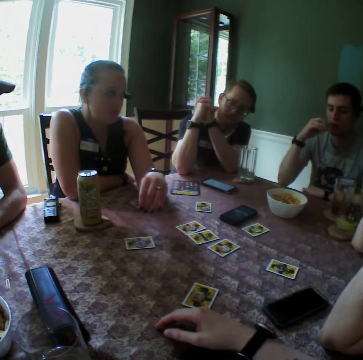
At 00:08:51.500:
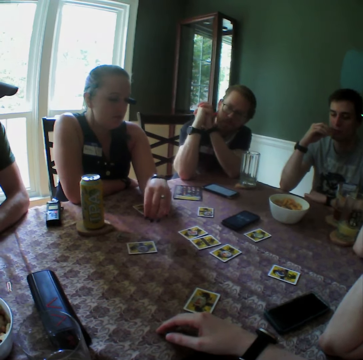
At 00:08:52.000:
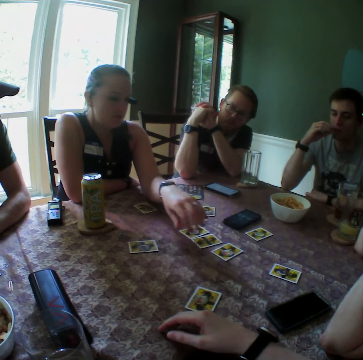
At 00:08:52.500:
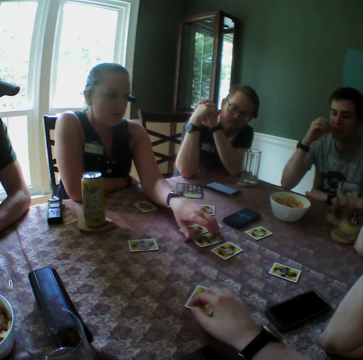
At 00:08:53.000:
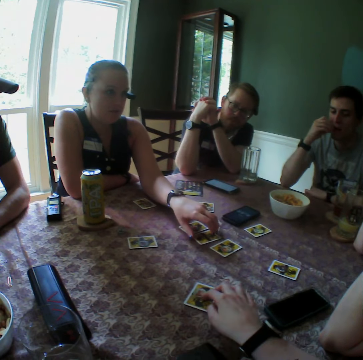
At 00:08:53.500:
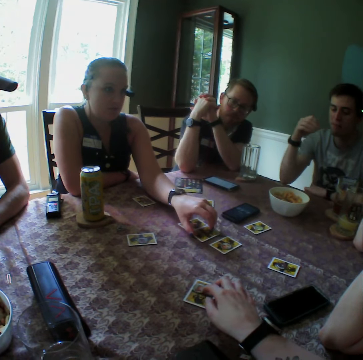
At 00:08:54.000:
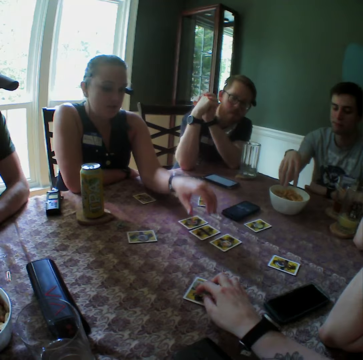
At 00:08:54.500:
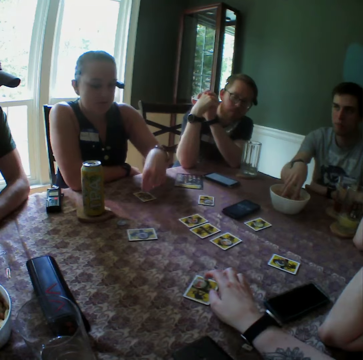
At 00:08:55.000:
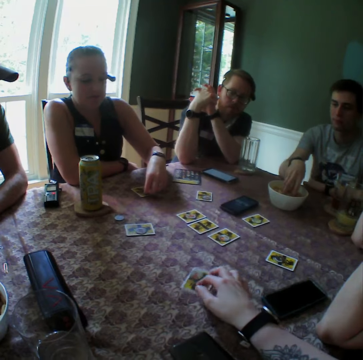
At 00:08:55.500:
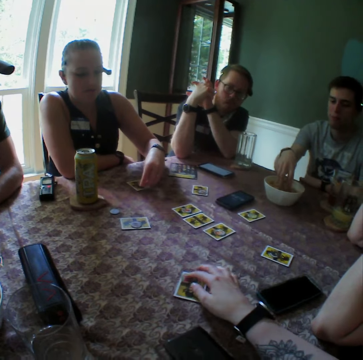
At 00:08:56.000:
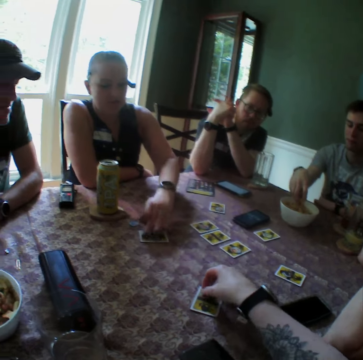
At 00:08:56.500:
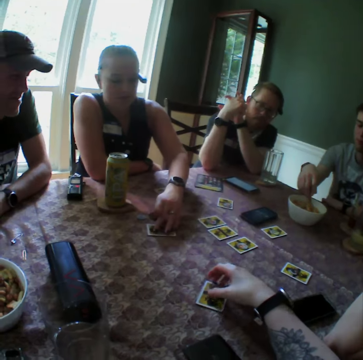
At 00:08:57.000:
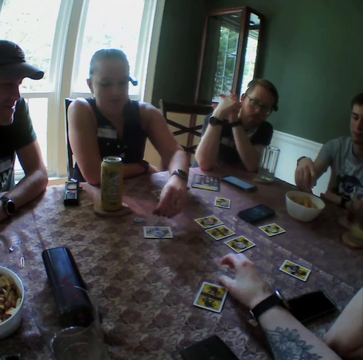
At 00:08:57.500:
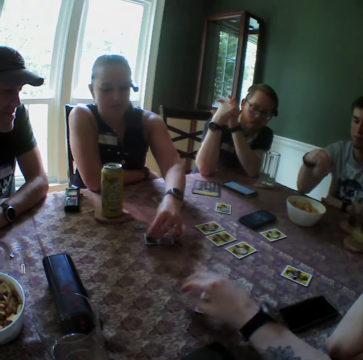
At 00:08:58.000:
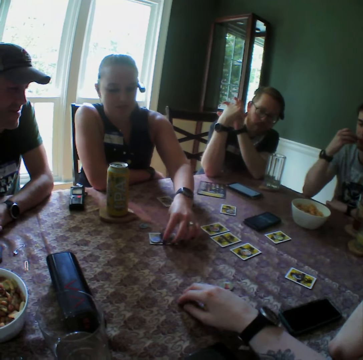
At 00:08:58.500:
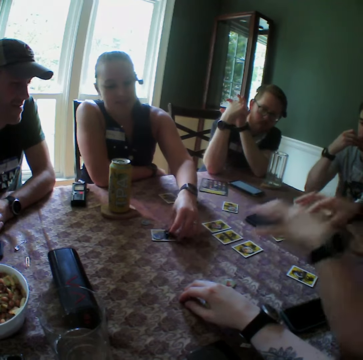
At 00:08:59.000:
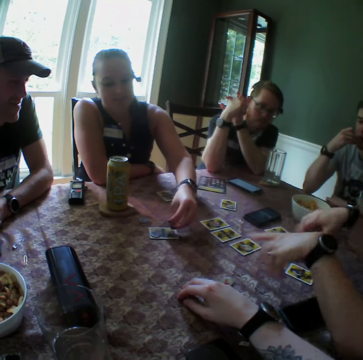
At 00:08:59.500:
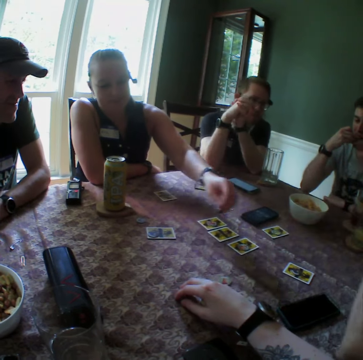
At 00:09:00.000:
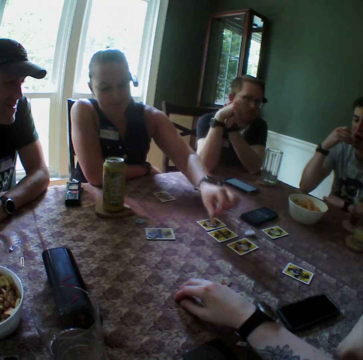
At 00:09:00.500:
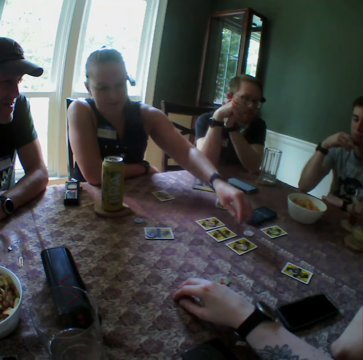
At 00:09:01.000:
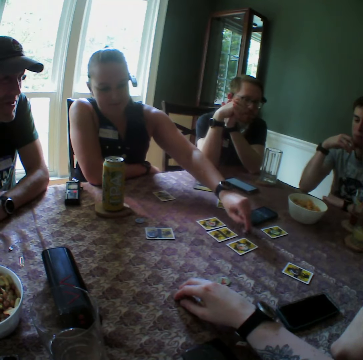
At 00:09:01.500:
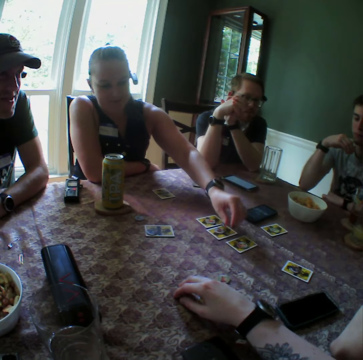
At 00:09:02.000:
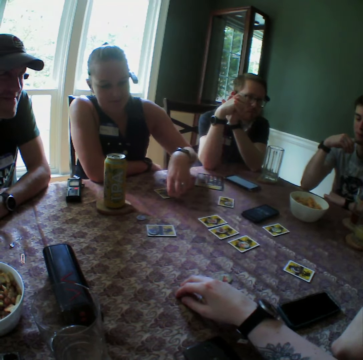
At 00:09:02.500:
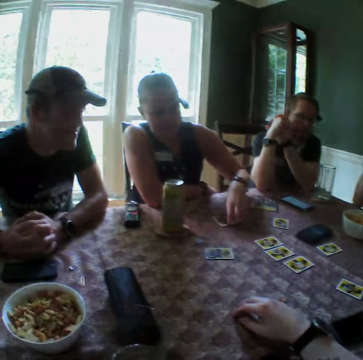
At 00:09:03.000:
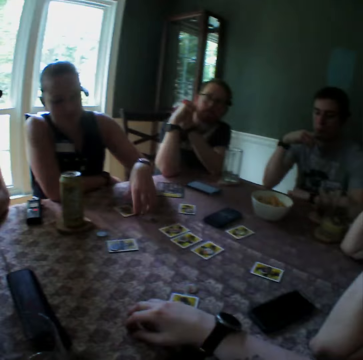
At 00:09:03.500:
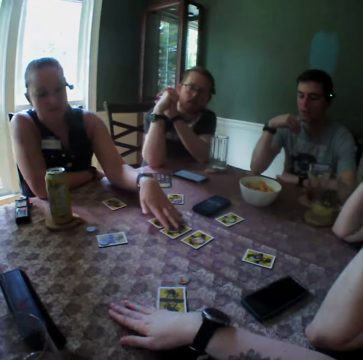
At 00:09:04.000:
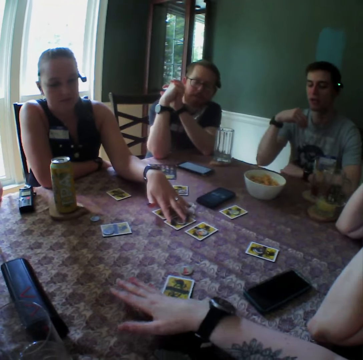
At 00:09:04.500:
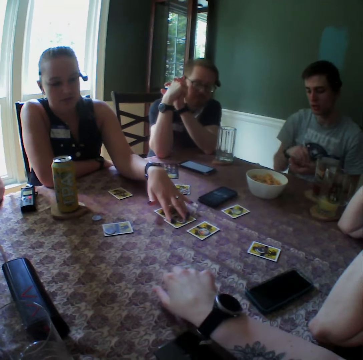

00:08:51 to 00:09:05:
The woman touches a card on the table with her left hand. The camera wearer moves a card on the table with his right hand. He touches the card on the table. The woman picks a card on the table with her left hand. The camera wearer picks a token from the card. The woman adjusts a card on a card on the table with her left hand. The camera wearer puts the token on the table. The woman drops the card on a card on the table with her left hand. The camera wearer stares around the room. The woman picks the card on a card on the table with her left hand, drops the card on a card on the table with her left hand. She picks a card on the table with her left hand, drops the card on the card on the table with her left hand, and touches cards on the table with her left hand.

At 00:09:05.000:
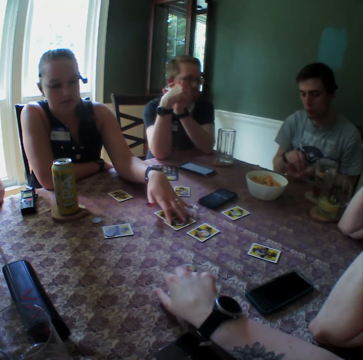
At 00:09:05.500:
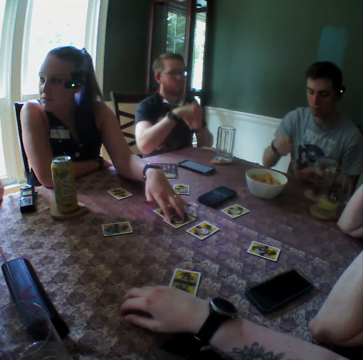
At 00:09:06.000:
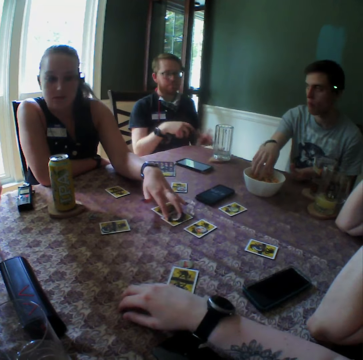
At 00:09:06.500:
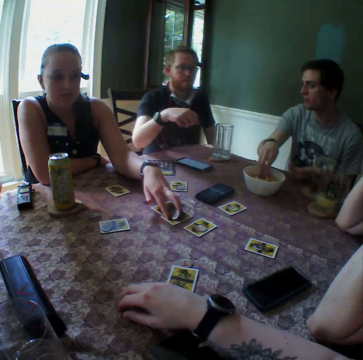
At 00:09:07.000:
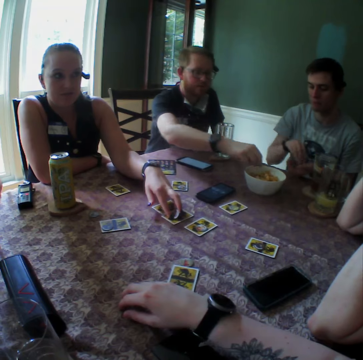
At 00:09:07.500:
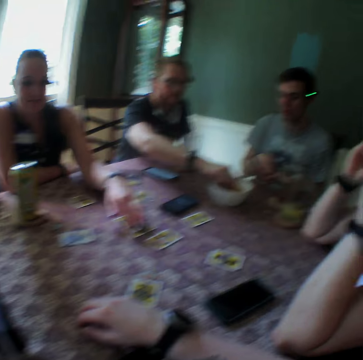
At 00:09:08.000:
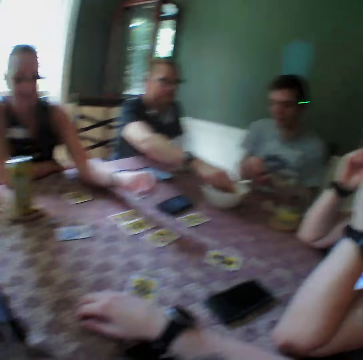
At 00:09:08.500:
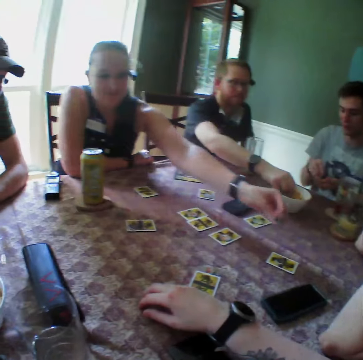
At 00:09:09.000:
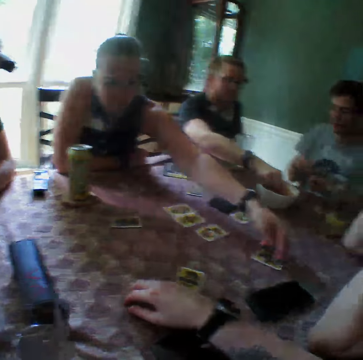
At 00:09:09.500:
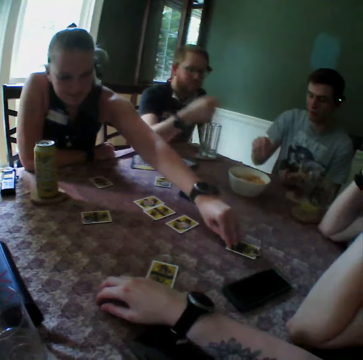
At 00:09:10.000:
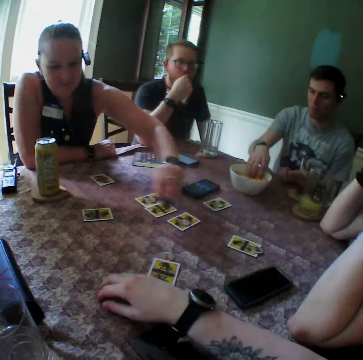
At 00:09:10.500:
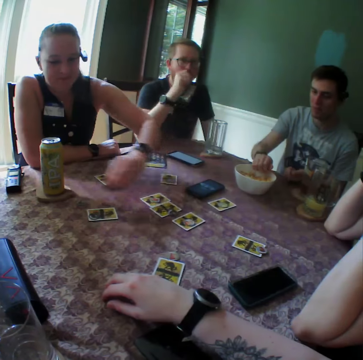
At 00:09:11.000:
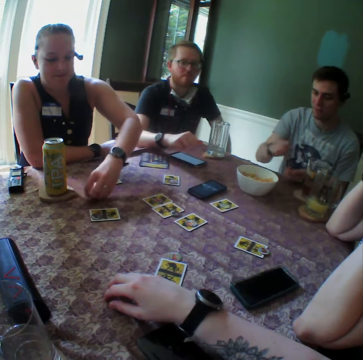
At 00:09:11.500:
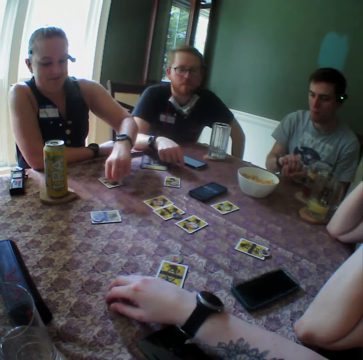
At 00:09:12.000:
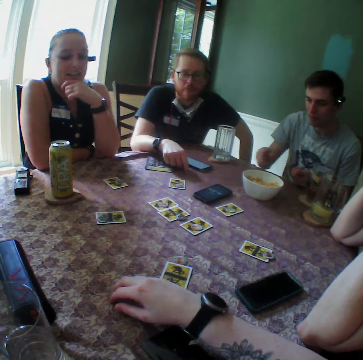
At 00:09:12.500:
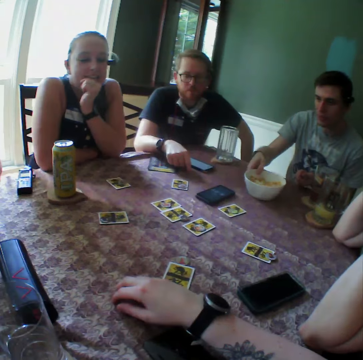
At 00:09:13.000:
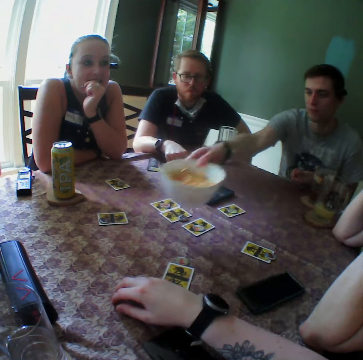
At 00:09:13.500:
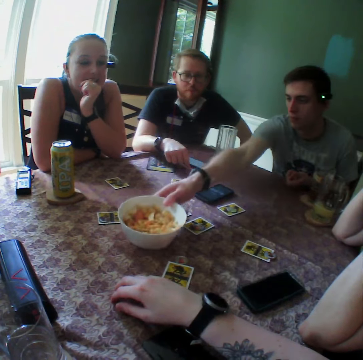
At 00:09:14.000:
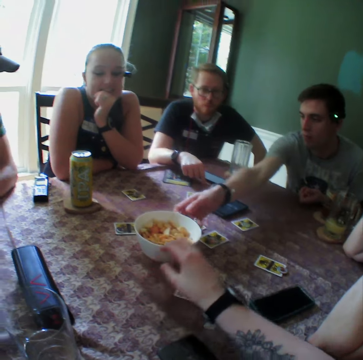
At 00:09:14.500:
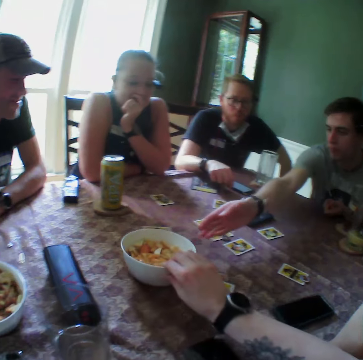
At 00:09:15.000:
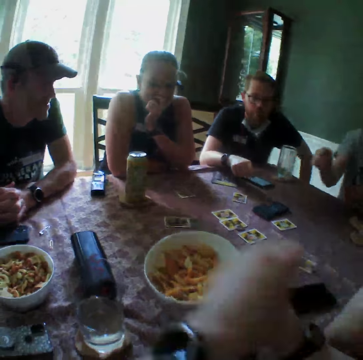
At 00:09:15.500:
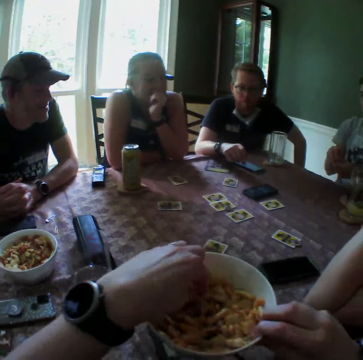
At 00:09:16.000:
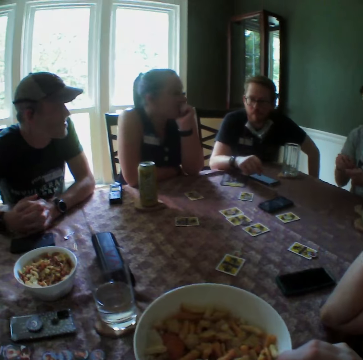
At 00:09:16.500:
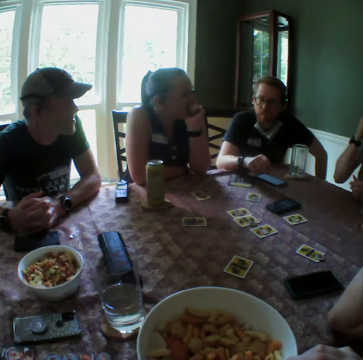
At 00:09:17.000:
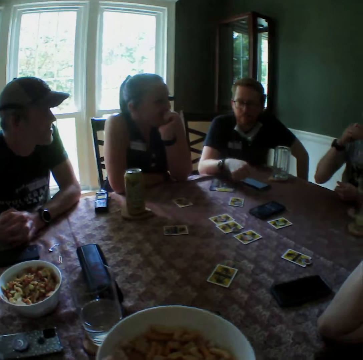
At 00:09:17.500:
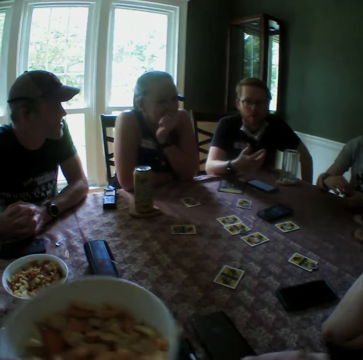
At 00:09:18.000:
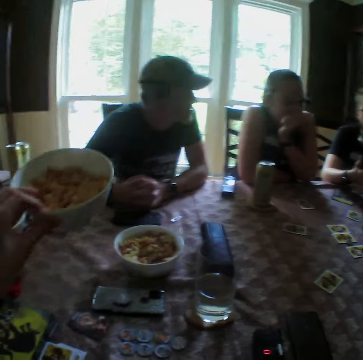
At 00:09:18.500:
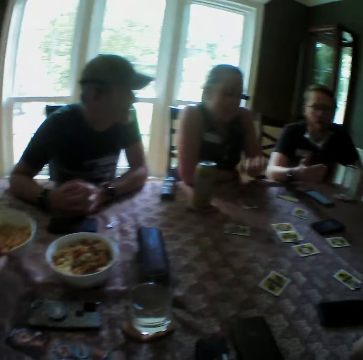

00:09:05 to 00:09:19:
The man picks cookies from the bowl of cookies on the table with his right hand. He picks cookies from the bowl of cookies on the table with his right hand again. The woman picks the card on the card on the table with her left hand. She moves cards on the table with her left hand, drops the card on a card on the table with her left hand. The man picks the bowl of cookies on the table with his right hand, drops the bowl of cookies on the table with his right hand. The camera wearer picks the bowl of cookies on the table with his right hand. He picks cookies from the bowl of cookies on the table with his left hand. He eats the snack. He passes the bowl of cookies from his right hand to his left hand. He drops the bowl of cookies on the table with his left hand.

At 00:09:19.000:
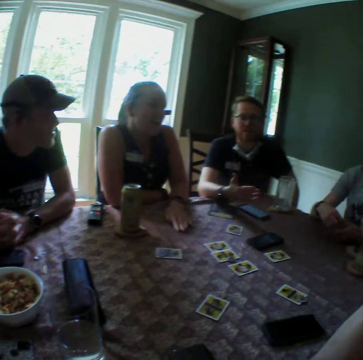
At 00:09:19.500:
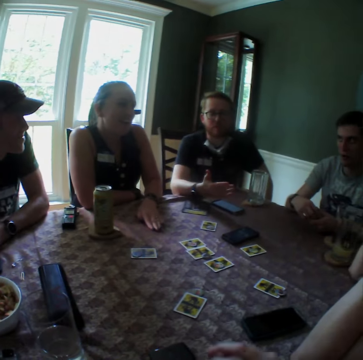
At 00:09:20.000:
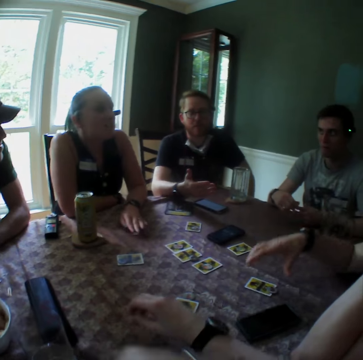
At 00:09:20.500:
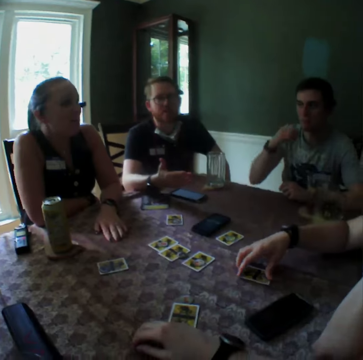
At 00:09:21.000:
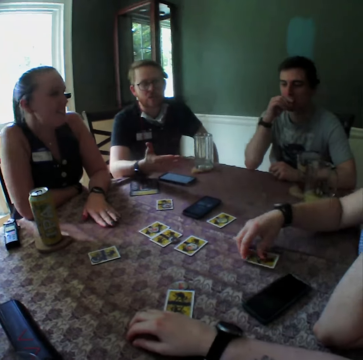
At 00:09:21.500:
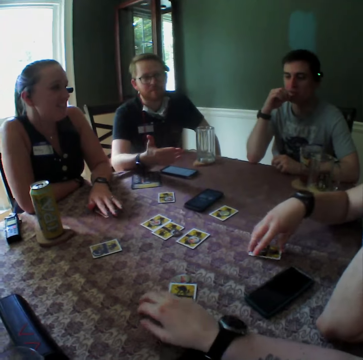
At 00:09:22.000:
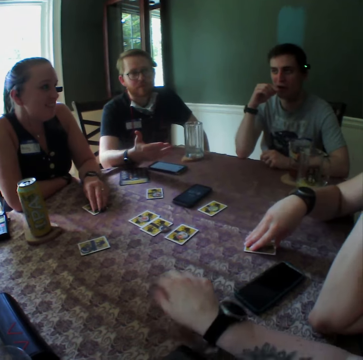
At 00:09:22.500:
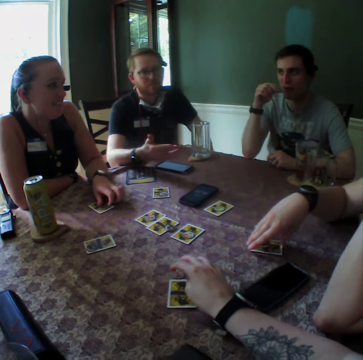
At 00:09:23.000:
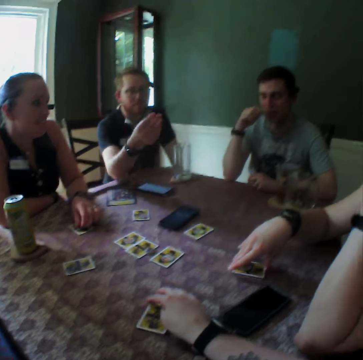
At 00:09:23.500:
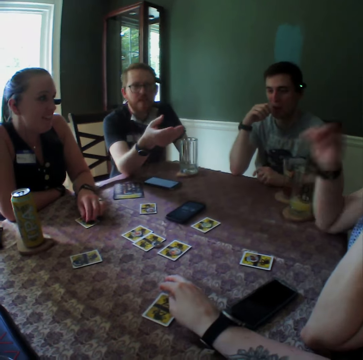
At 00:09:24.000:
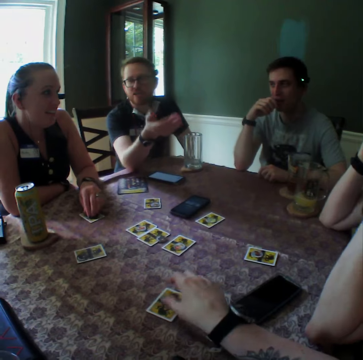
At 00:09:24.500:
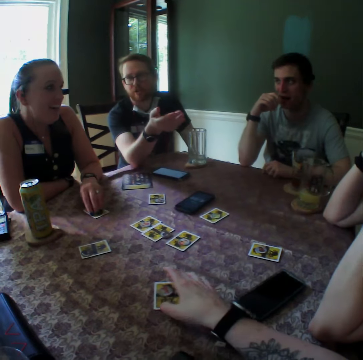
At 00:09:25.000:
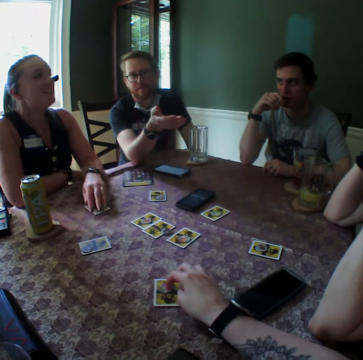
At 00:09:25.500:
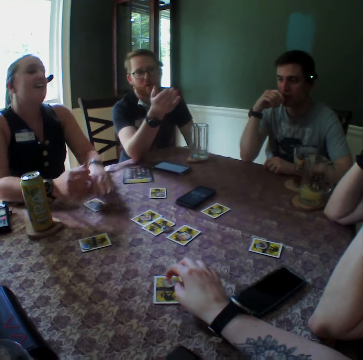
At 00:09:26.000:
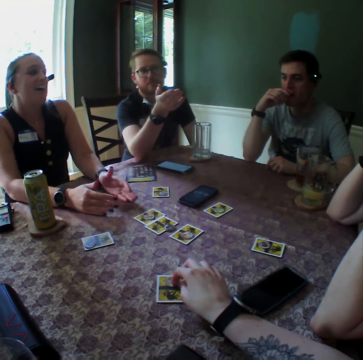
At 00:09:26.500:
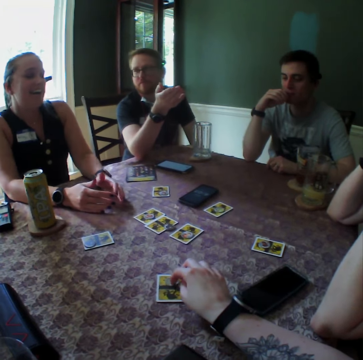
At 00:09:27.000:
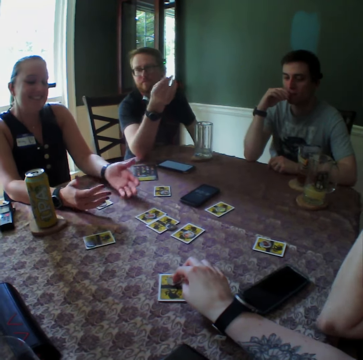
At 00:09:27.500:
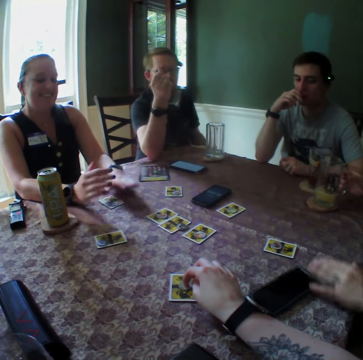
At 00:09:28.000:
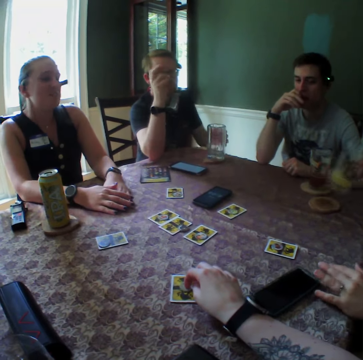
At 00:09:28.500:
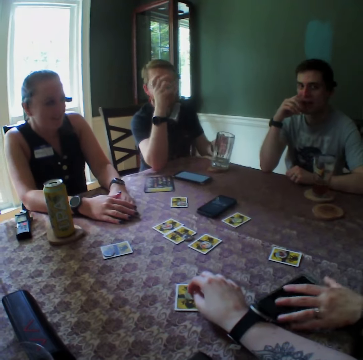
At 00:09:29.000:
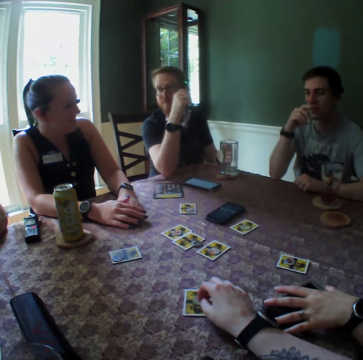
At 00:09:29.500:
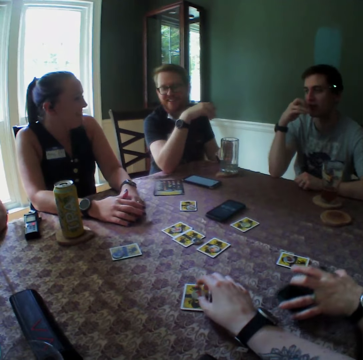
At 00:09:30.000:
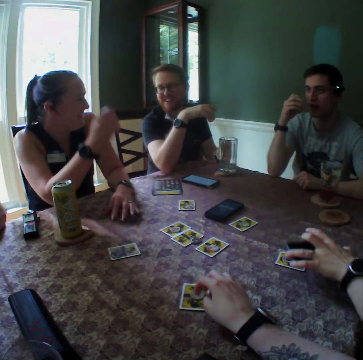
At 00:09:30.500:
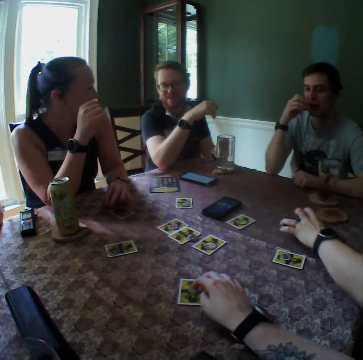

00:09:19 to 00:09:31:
A woman places her right hand on a card on the table. Another woman takes the play card. The camera wearer adjusts a chip on the table with his right hand. The other woman moves the hand. A man converses. Another woman moves her hand. The first woman picks a phone from the table with her left hand.
